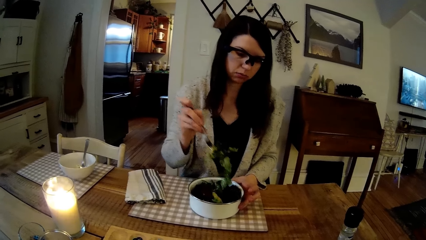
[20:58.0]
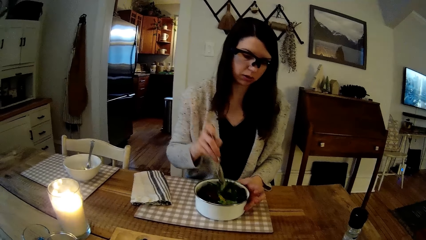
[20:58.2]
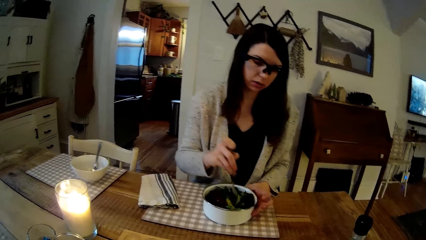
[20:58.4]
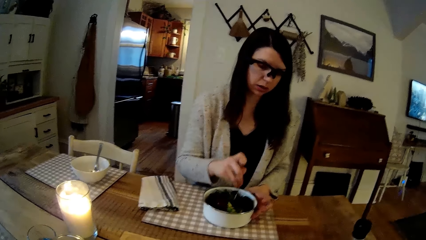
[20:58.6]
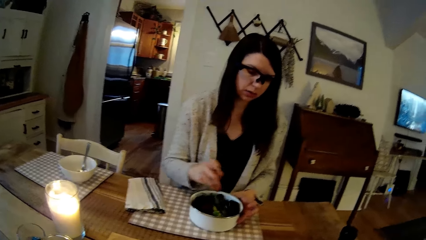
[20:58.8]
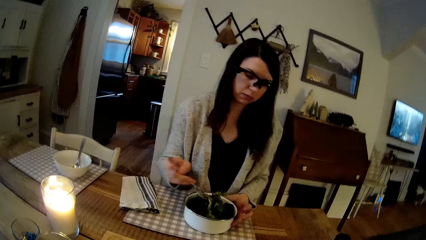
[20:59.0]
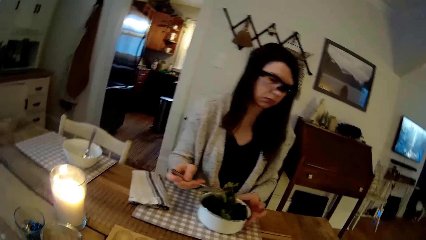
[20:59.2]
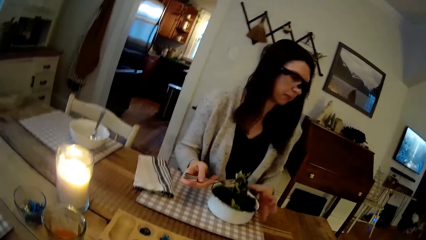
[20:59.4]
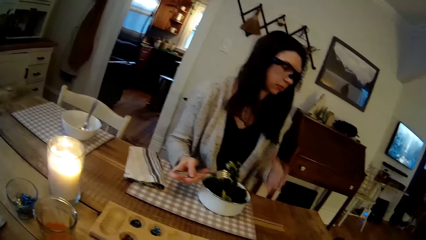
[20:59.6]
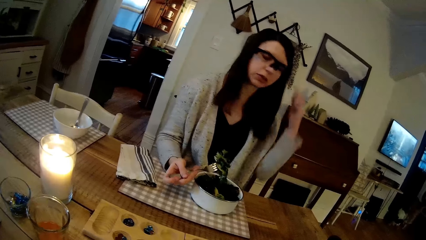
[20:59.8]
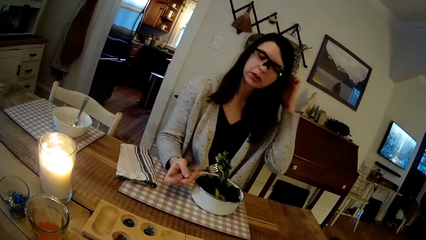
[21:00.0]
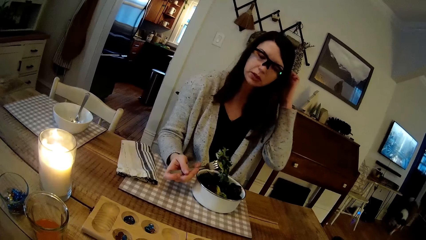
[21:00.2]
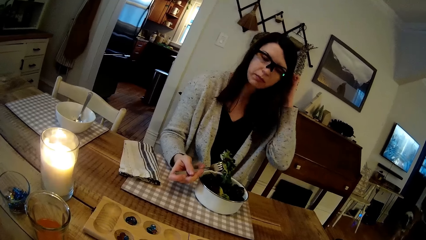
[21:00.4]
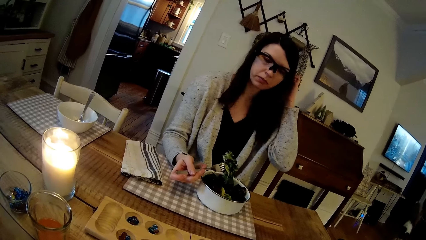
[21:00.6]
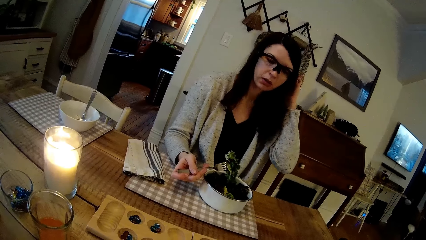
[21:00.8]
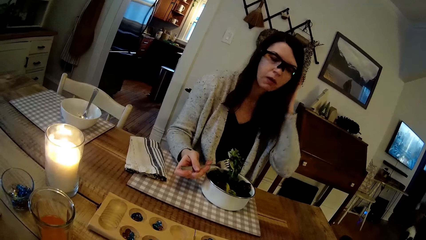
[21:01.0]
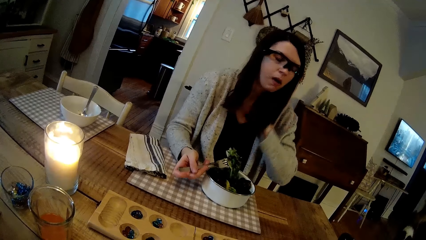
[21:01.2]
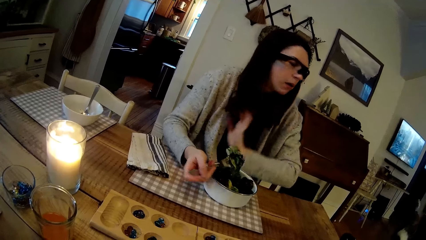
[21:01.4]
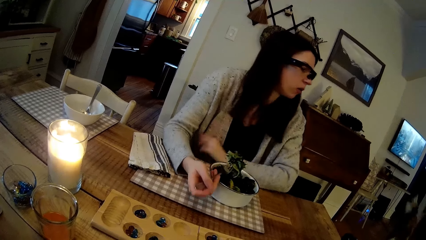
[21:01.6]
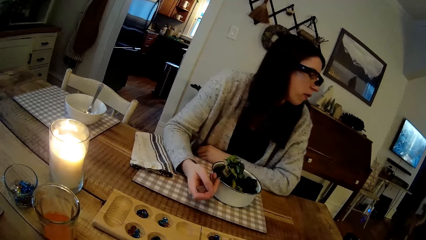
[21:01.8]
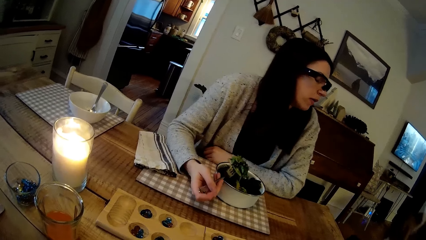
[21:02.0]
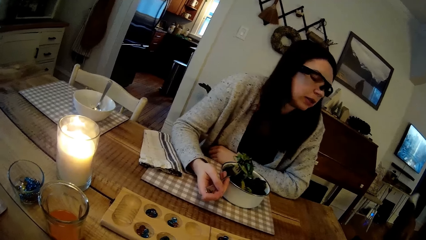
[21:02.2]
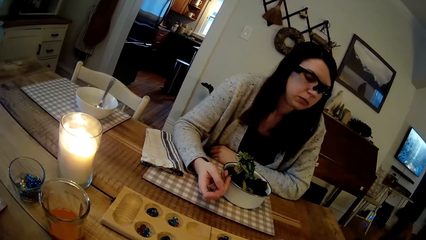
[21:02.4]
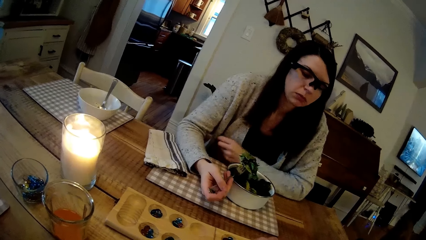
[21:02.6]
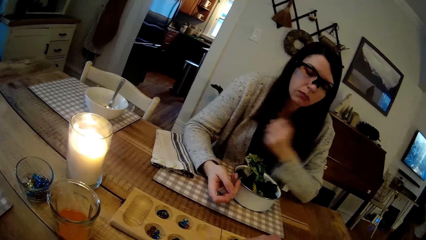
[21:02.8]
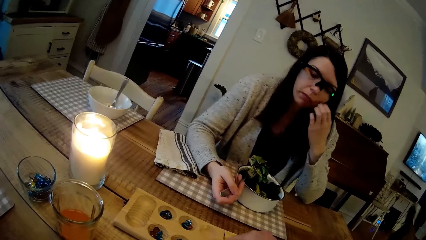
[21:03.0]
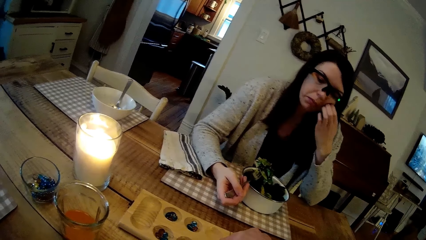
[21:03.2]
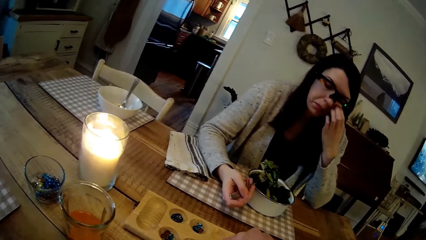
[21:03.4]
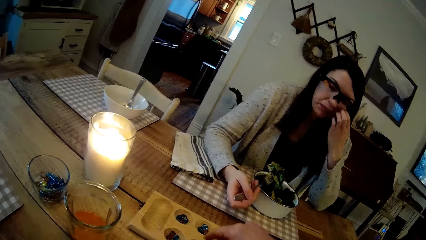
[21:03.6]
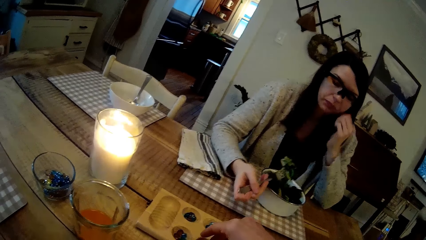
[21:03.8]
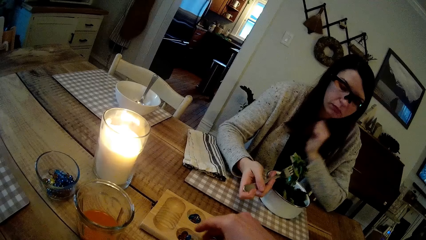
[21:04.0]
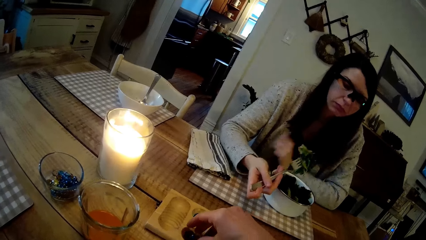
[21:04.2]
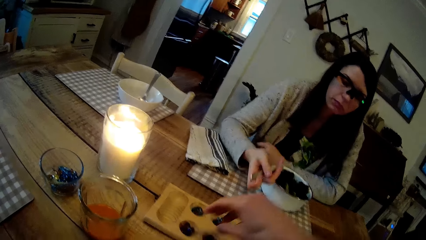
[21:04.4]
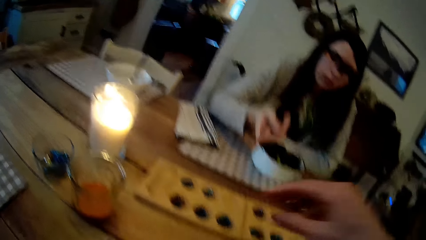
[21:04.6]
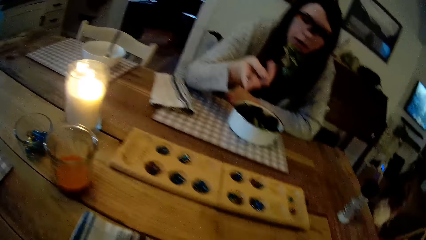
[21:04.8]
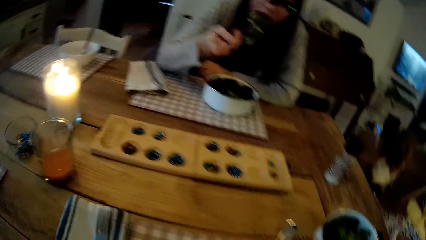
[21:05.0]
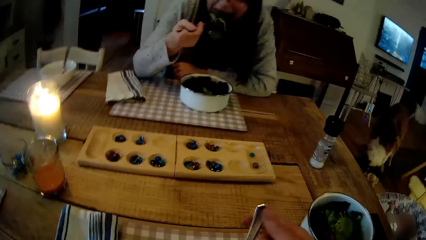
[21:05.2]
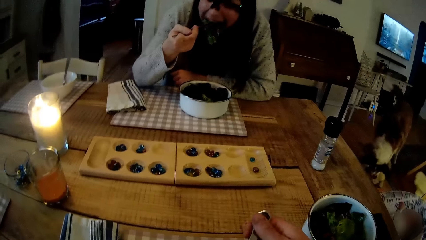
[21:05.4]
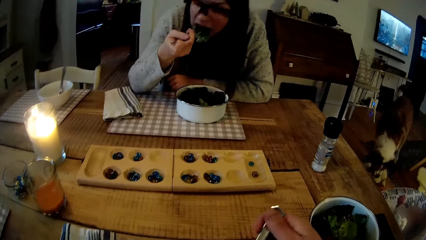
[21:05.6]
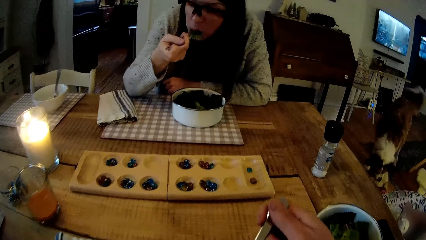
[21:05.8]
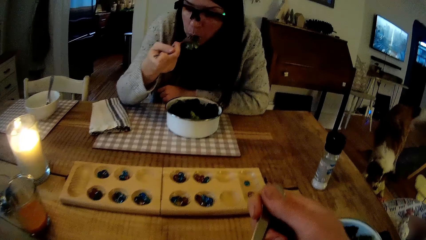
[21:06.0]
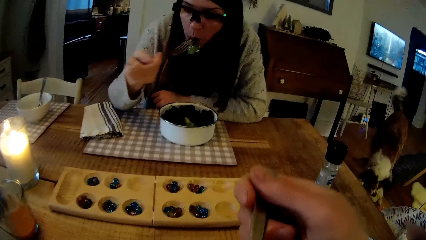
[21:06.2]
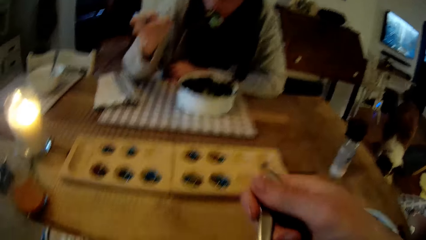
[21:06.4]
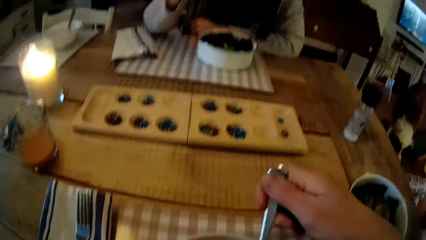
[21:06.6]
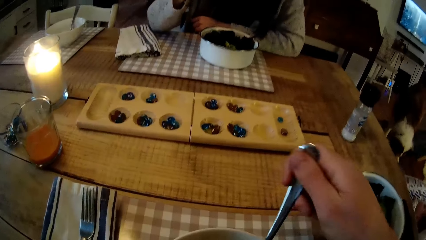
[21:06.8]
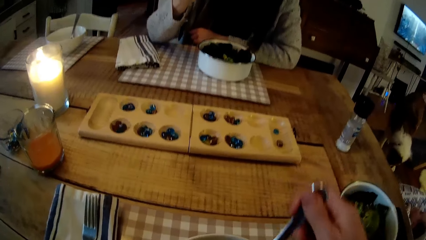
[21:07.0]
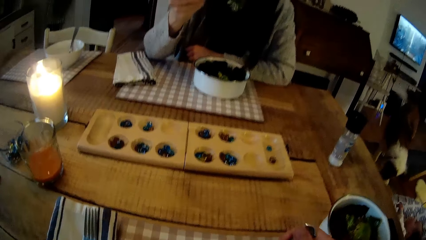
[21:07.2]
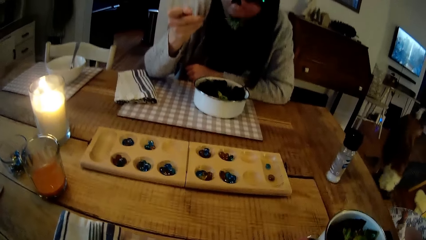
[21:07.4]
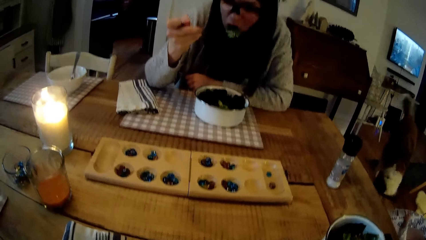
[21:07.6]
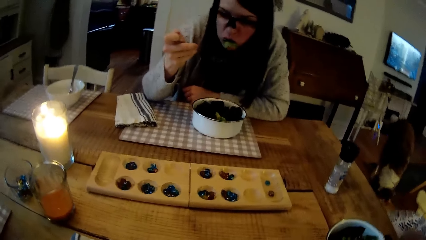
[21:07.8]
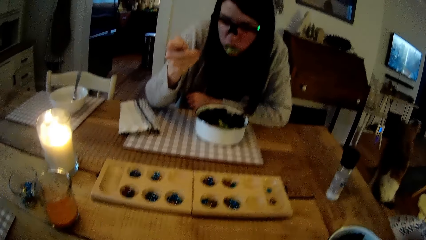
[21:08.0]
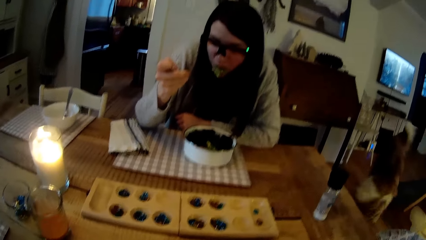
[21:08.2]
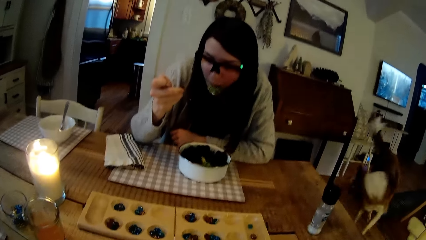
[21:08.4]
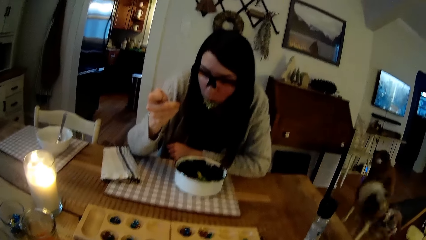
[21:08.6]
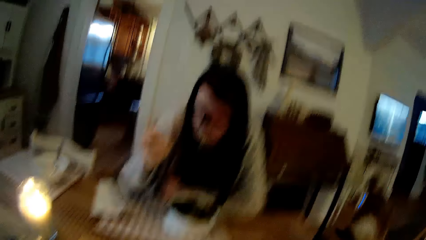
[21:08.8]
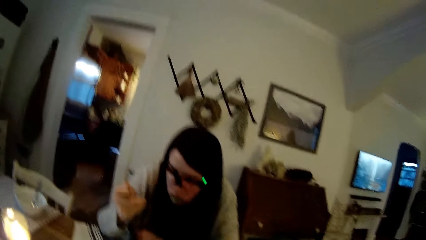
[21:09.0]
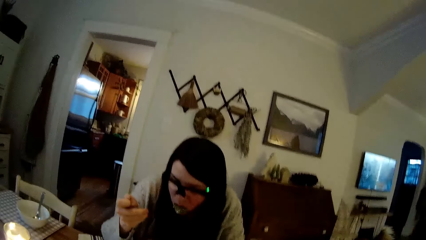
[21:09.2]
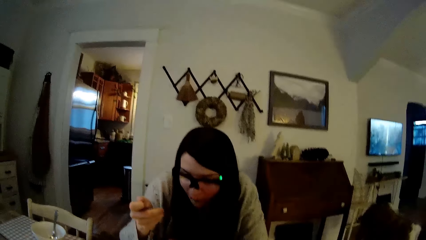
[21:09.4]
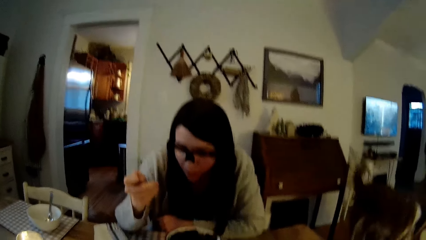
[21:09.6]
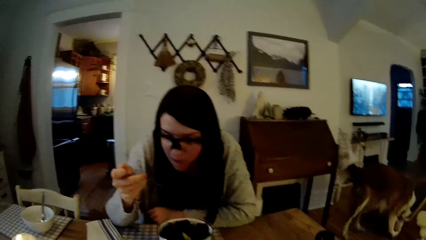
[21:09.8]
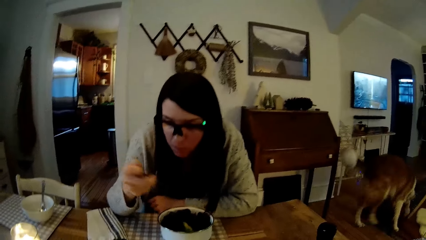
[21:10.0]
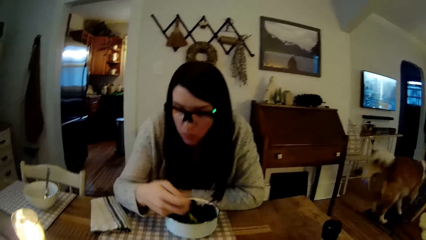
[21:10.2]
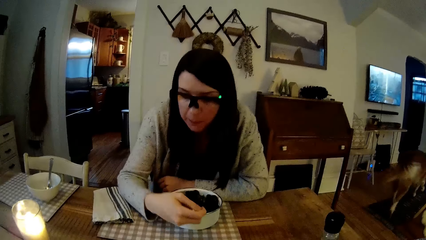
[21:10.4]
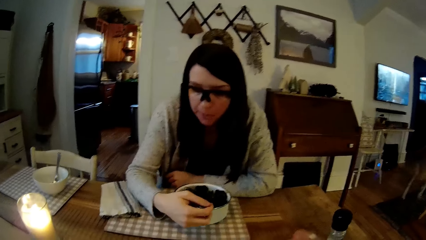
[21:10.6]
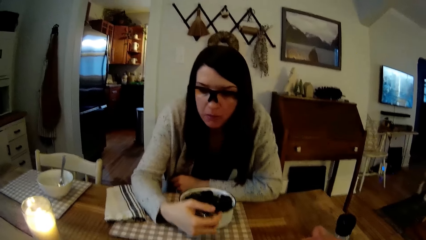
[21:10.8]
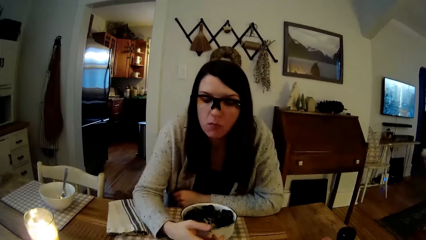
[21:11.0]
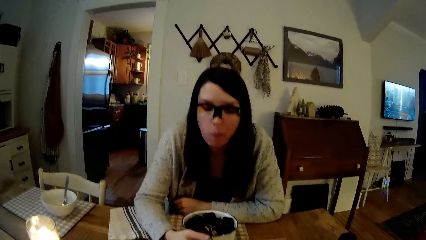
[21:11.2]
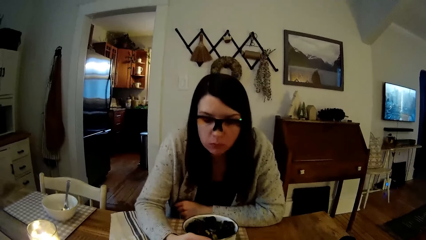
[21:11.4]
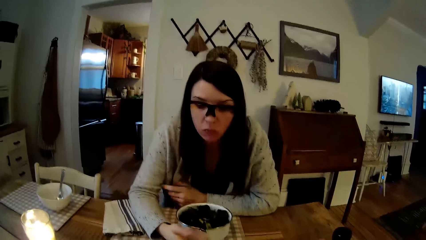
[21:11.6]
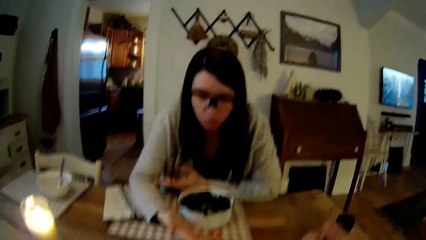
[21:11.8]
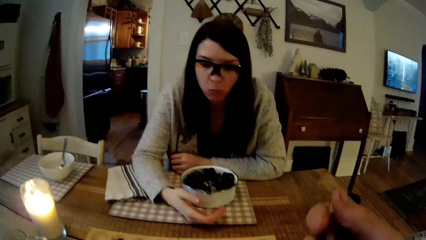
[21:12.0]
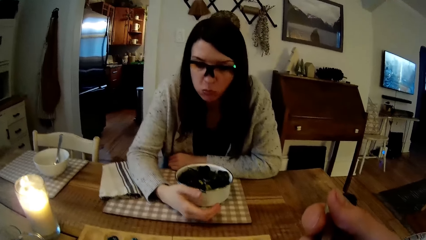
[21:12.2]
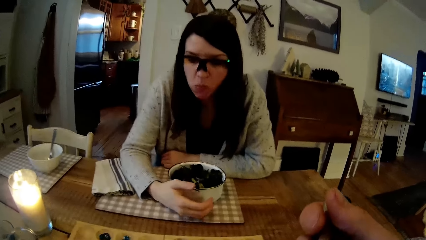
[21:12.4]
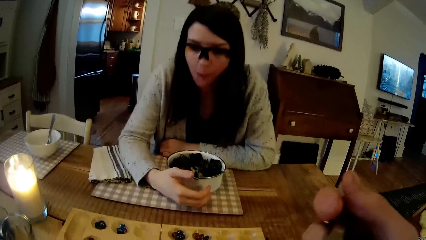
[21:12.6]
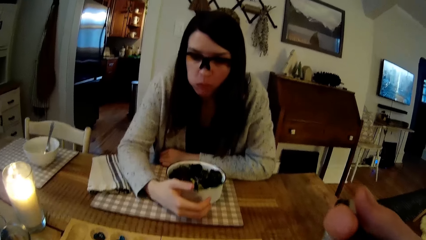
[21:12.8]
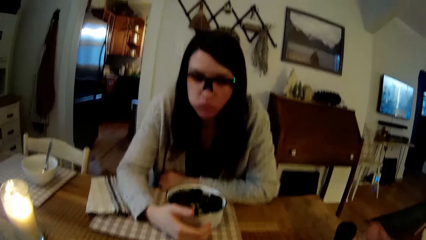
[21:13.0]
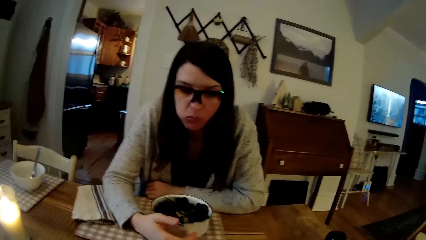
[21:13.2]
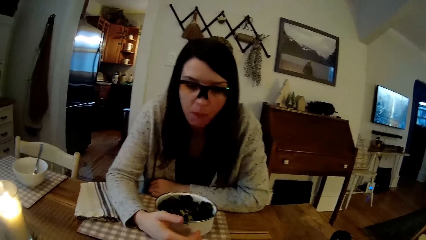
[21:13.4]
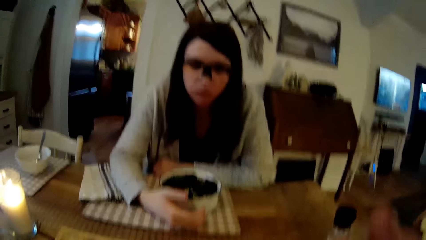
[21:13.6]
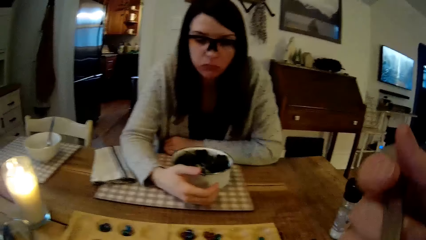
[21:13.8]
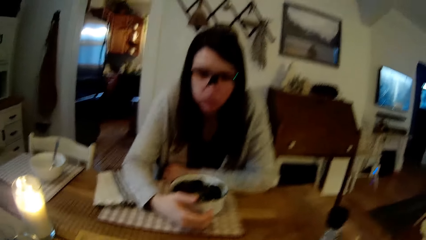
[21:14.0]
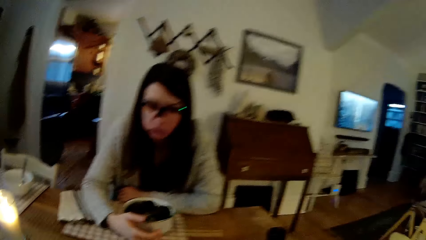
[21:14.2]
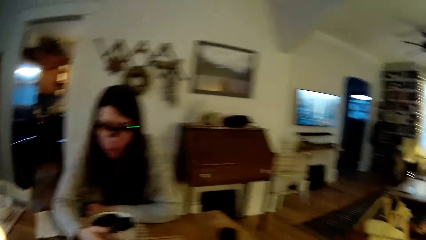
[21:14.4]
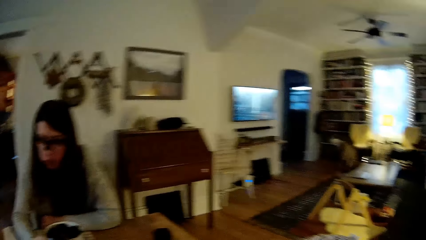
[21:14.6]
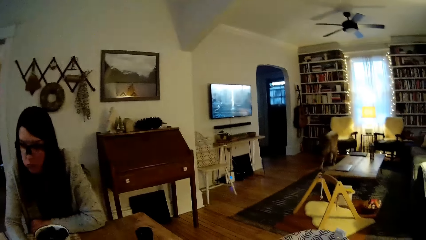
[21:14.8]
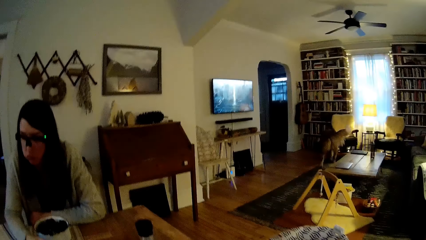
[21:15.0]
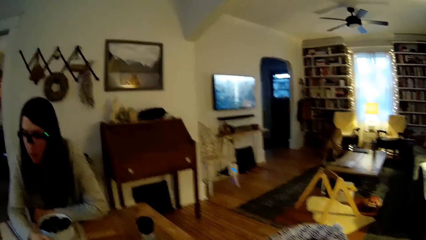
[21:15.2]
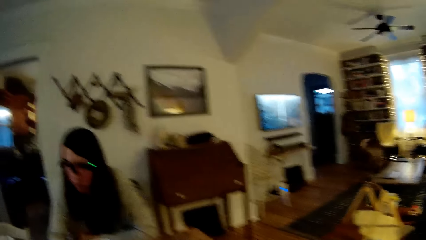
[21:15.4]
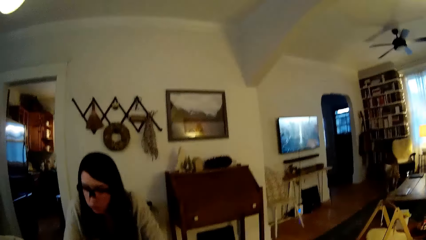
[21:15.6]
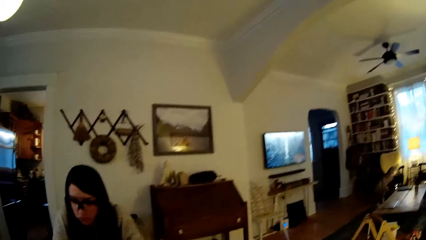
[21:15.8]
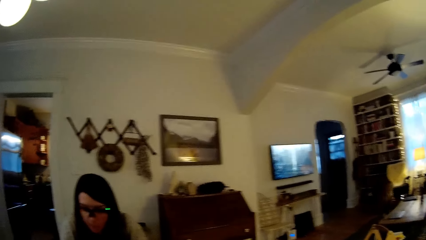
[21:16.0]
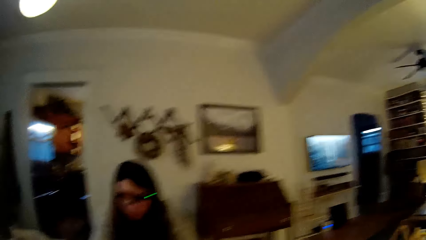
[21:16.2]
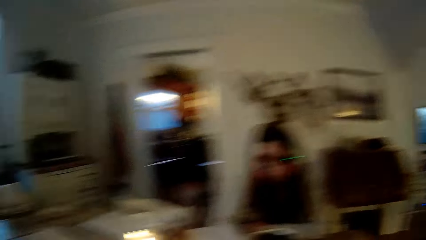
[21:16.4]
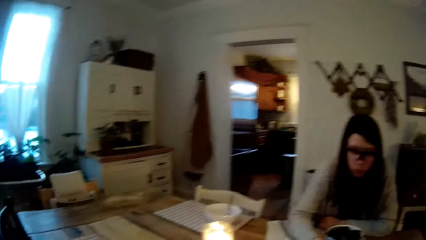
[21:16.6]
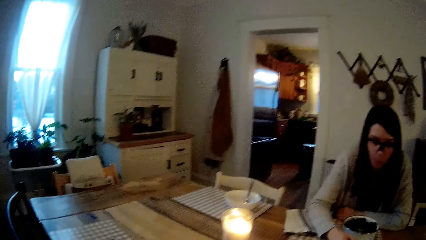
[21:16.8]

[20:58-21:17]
A person tucks her hair. The person touches her face. The person eats vegetables from the plate on the dining table with her right hand. The camera wearer eats food. He holds a spoon with his right hand. The person drops the fork on the plate of vegetables with her right hand. The camera wearer looks at the person. He looks around.
